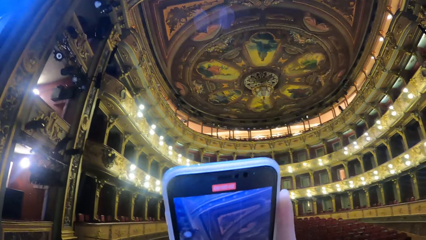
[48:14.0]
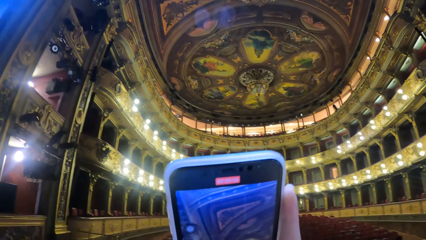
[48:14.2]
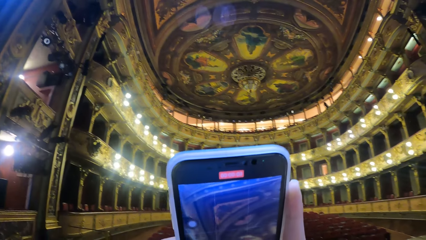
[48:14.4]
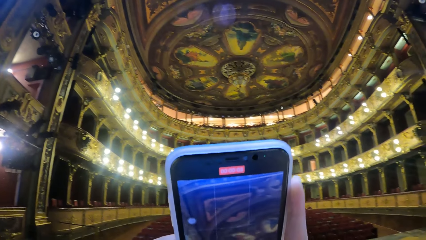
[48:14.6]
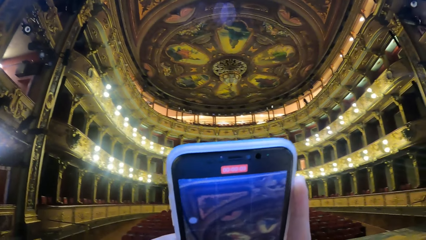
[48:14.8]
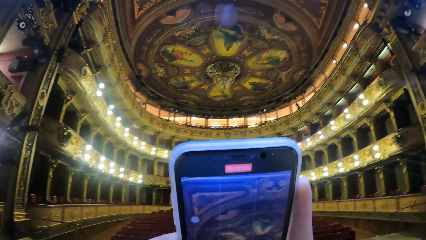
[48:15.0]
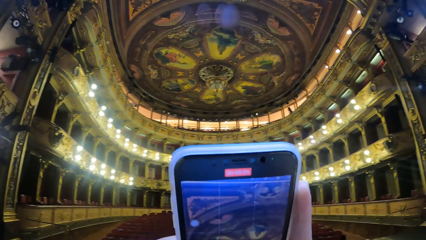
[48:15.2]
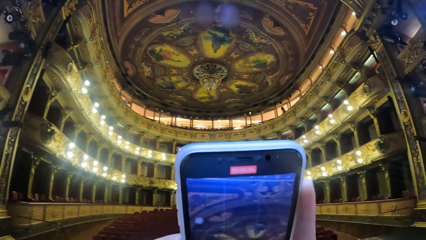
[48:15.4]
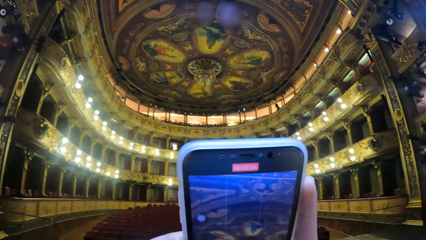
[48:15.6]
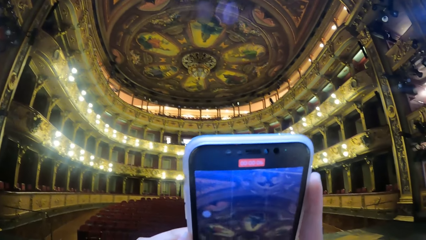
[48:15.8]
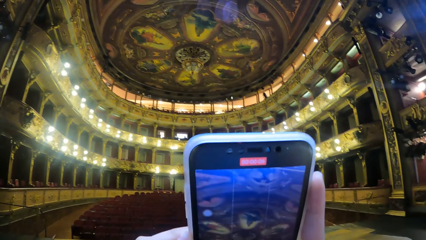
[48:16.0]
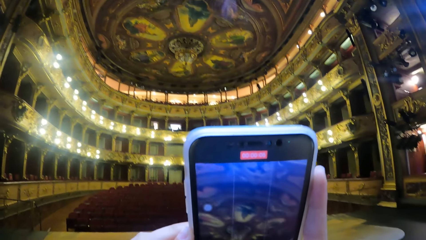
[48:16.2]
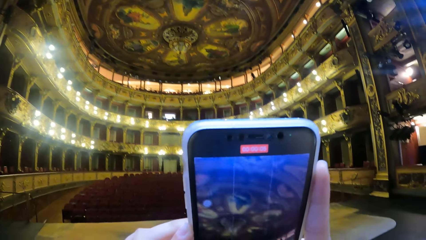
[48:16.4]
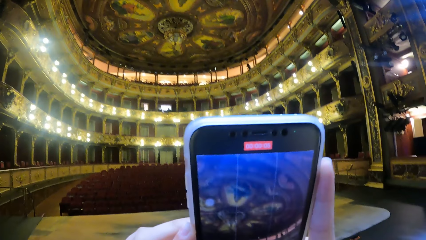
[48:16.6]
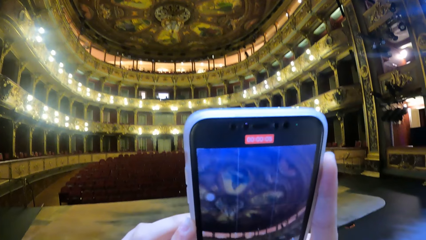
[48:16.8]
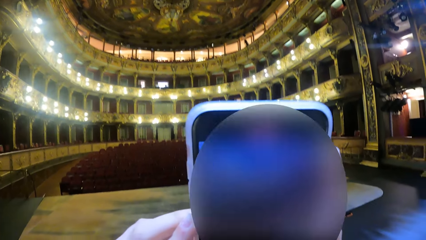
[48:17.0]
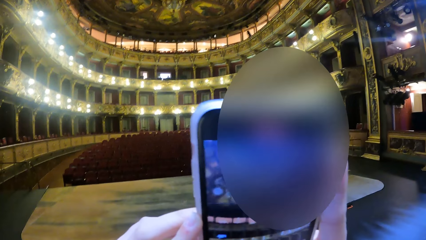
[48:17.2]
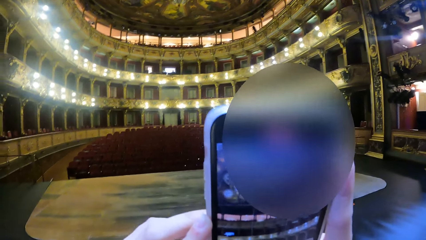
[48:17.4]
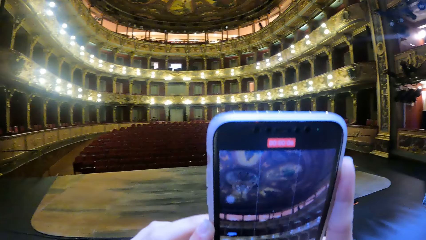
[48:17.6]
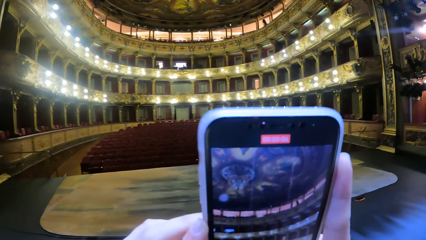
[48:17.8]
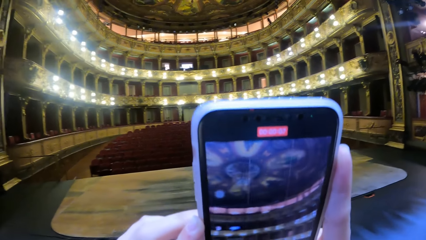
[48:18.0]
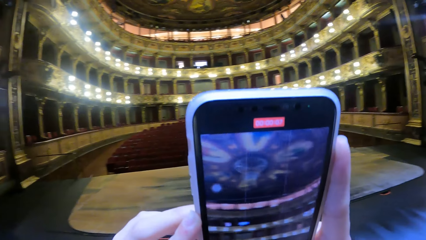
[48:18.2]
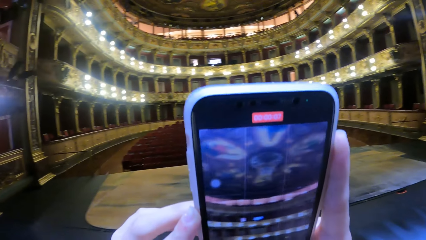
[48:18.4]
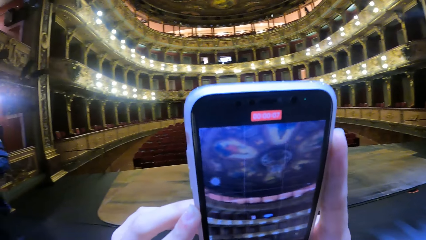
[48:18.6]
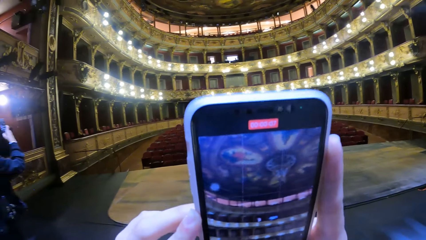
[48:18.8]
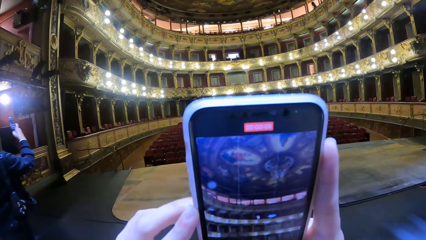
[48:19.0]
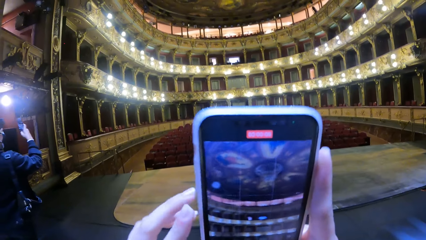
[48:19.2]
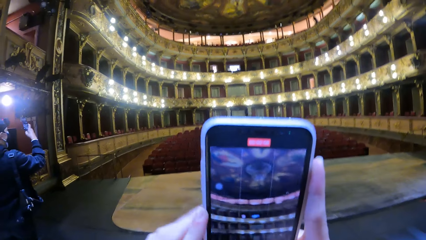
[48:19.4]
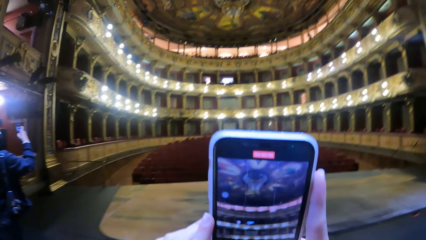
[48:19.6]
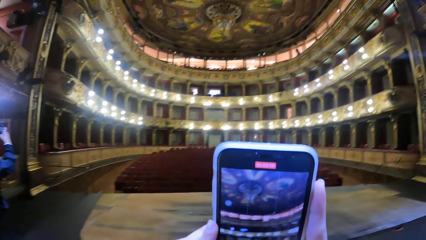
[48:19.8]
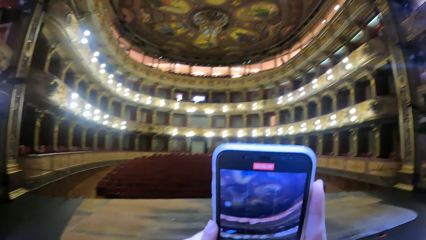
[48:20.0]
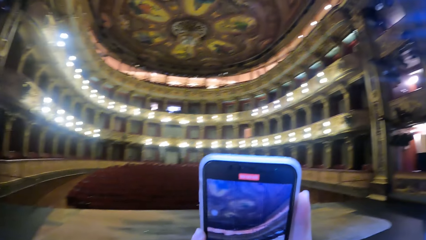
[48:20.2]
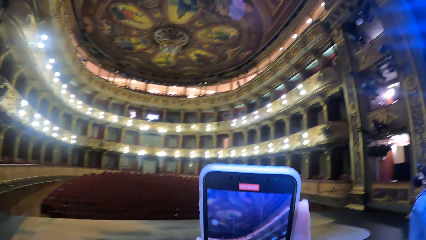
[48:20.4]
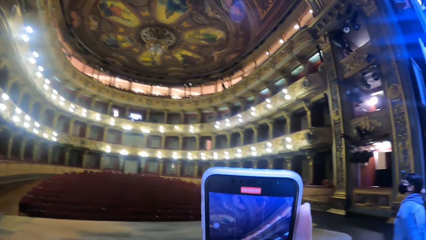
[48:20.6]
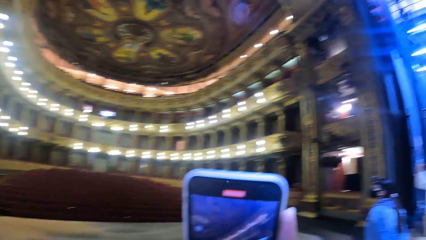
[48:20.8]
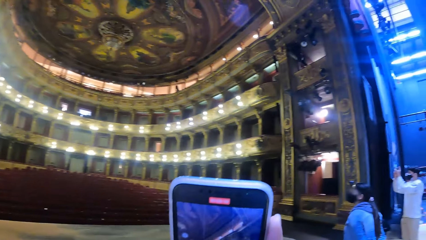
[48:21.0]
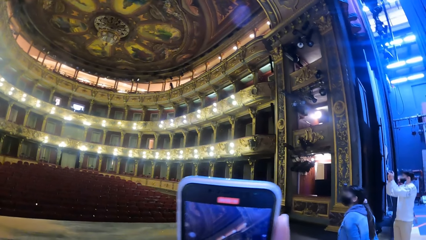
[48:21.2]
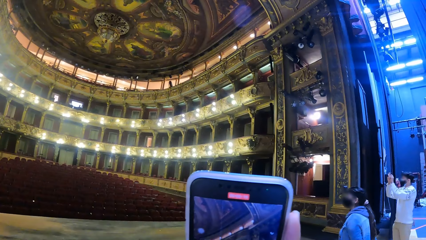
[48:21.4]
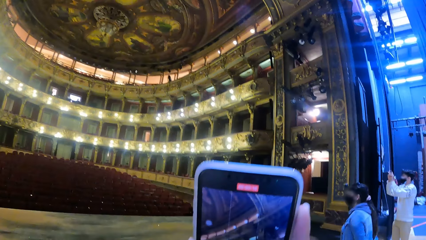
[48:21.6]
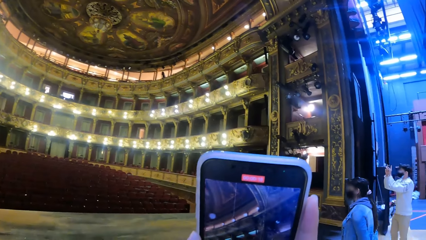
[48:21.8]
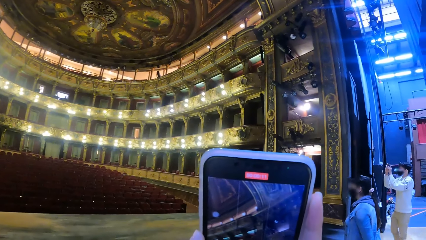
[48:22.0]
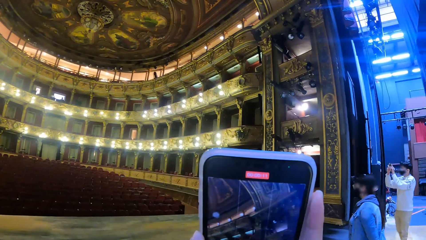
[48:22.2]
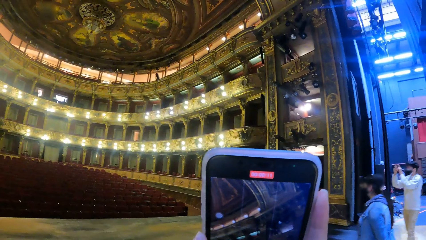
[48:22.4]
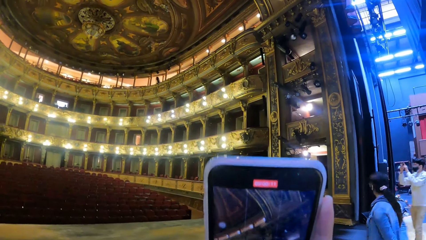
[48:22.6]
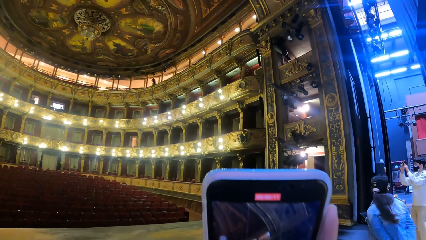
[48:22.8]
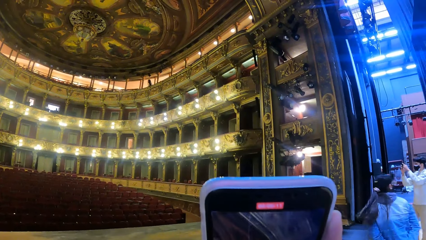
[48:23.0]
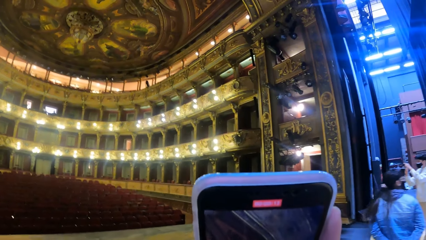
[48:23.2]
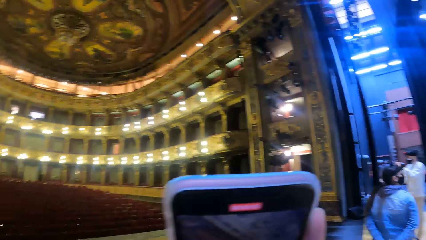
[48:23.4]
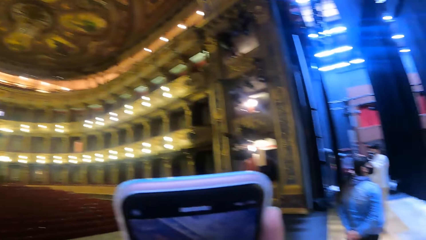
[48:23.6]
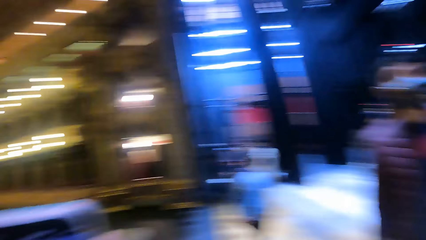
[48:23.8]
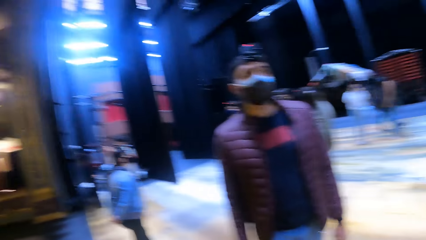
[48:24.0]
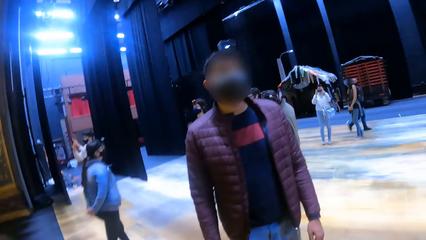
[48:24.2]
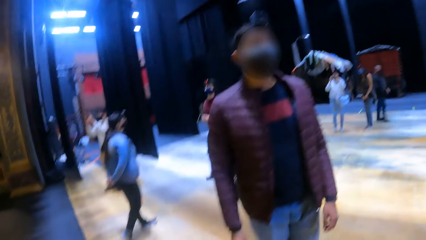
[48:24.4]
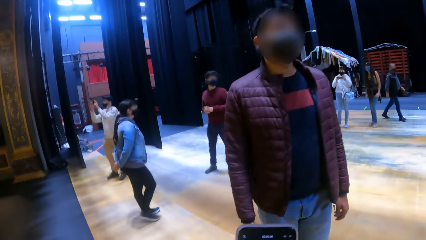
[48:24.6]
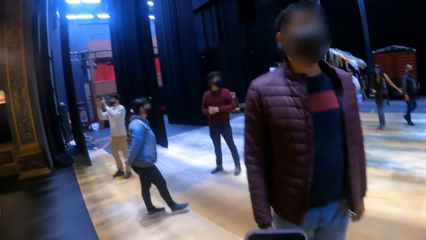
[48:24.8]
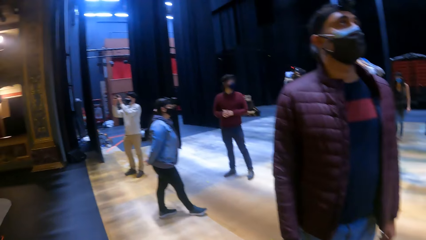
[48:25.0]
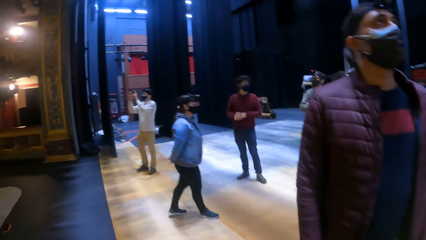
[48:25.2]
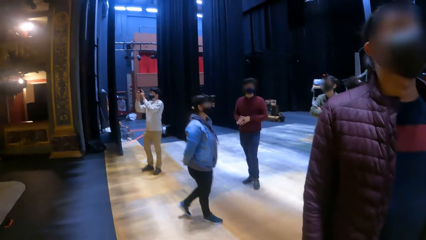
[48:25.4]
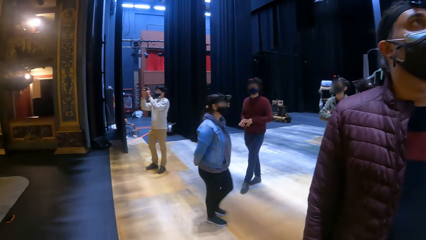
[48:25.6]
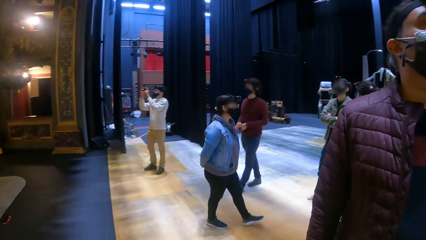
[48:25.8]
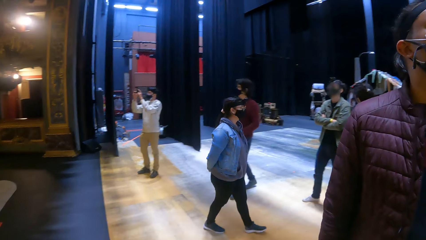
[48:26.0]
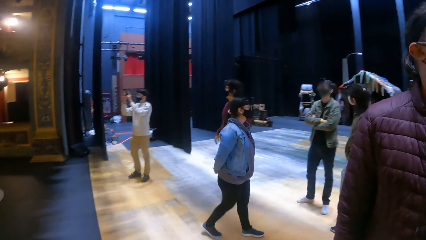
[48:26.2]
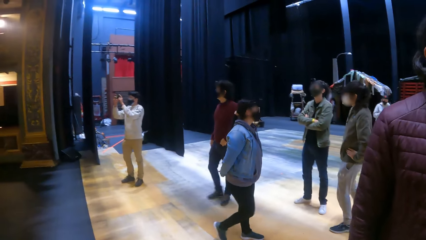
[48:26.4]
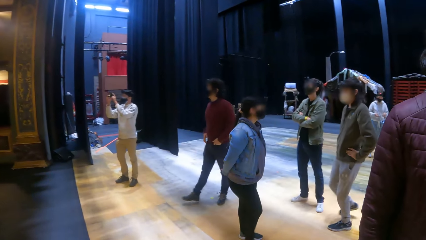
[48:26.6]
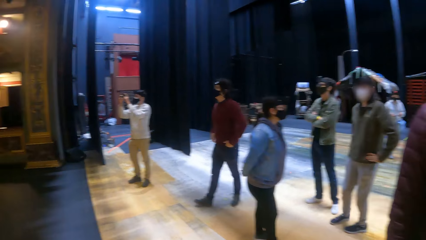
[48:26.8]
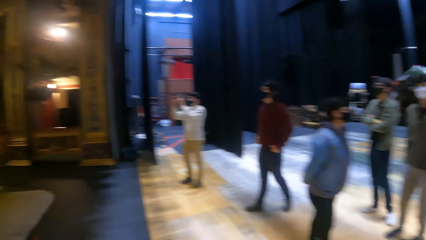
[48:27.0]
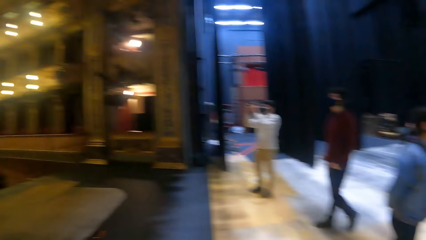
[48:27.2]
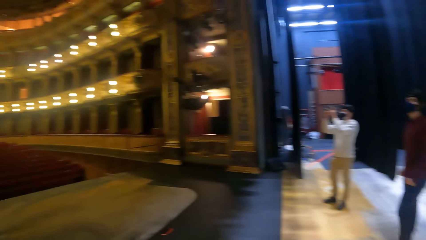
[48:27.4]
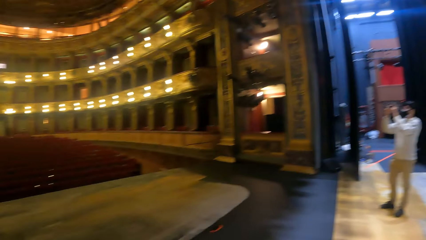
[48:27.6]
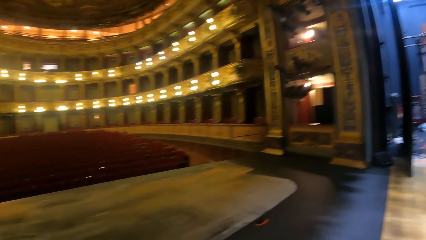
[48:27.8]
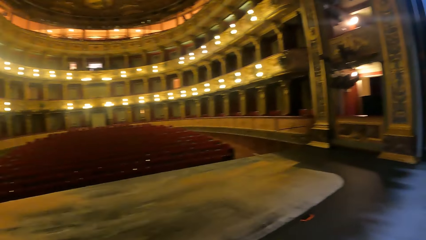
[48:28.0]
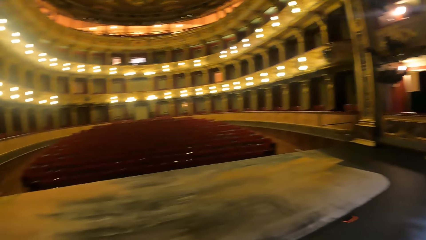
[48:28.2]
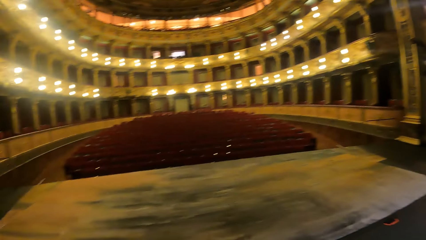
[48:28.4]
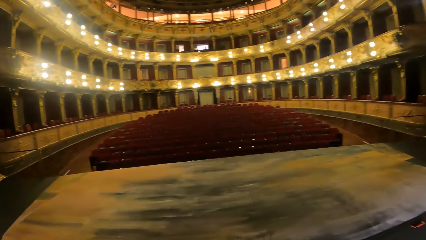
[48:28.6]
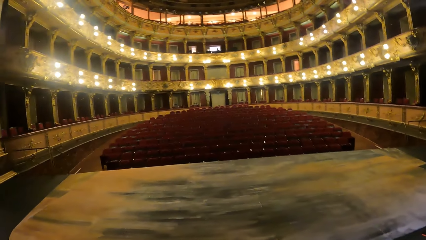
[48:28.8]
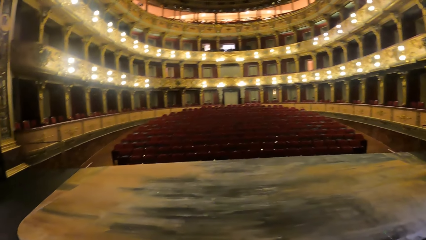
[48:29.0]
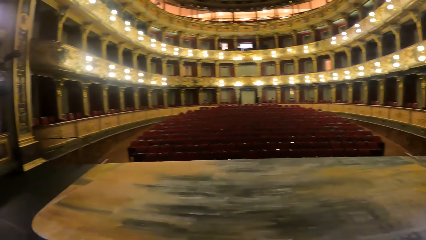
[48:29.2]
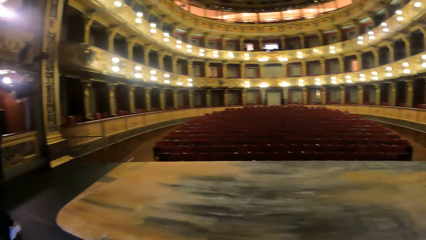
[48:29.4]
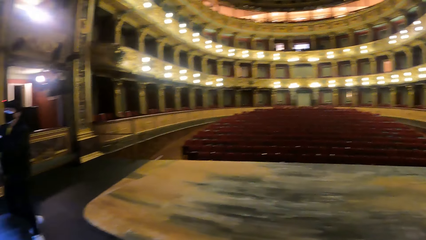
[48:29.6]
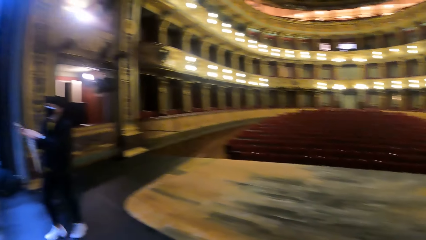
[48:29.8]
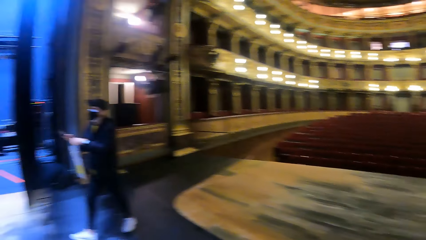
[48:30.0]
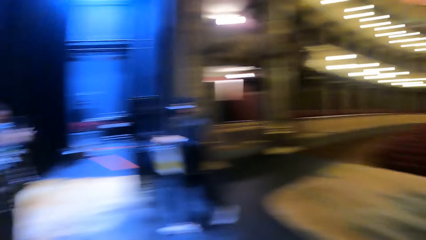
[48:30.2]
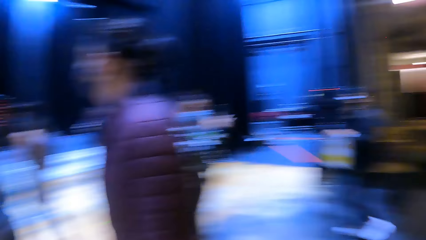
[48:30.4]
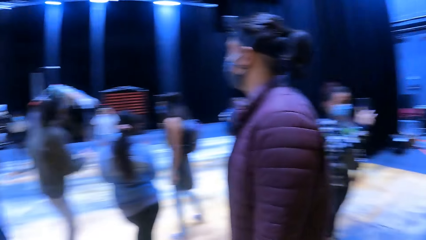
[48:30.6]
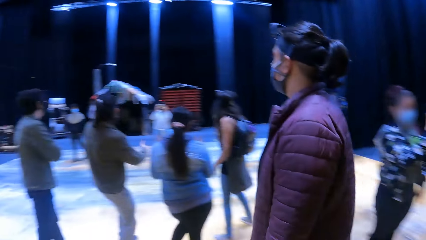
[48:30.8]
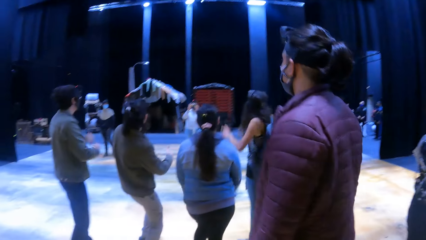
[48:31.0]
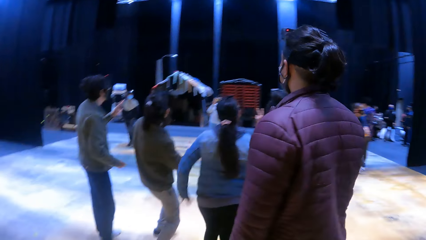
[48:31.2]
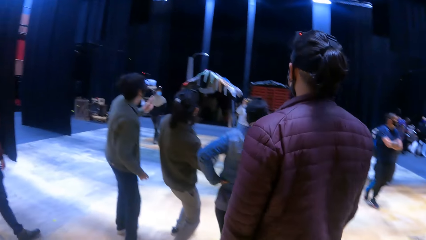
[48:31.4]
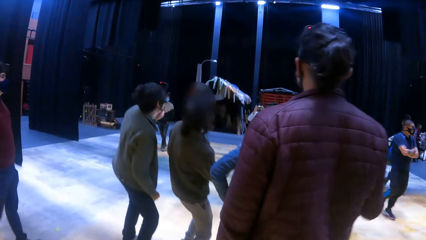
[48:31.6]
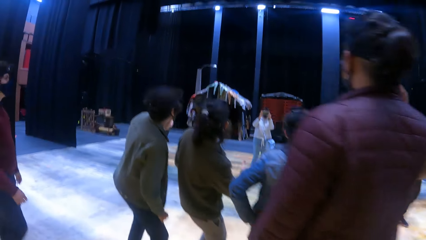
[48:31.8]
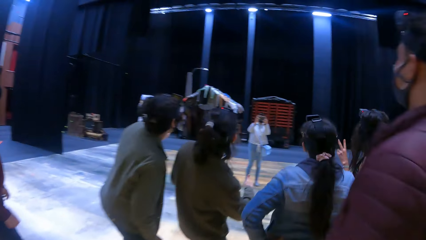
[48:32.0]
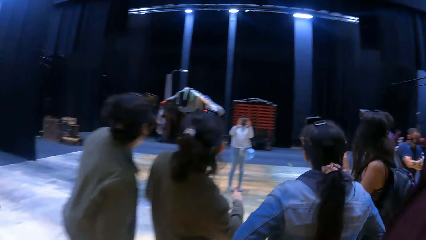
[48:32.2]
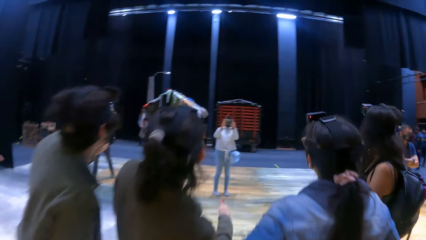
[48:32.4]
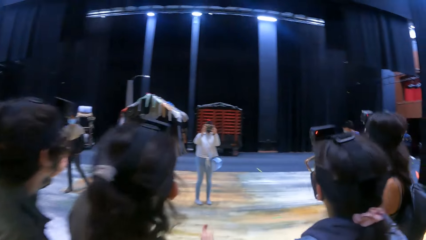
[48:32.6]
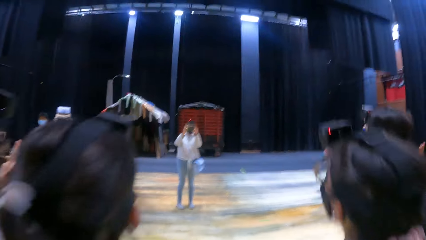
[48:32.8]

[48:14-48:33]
The camera wearer operates his phone with both hands. A man operates his phone in his right hand. Another man operates a phone in both hands. The camera wearer looks around. A woman interacts with the group of people with a phone in both hands.
